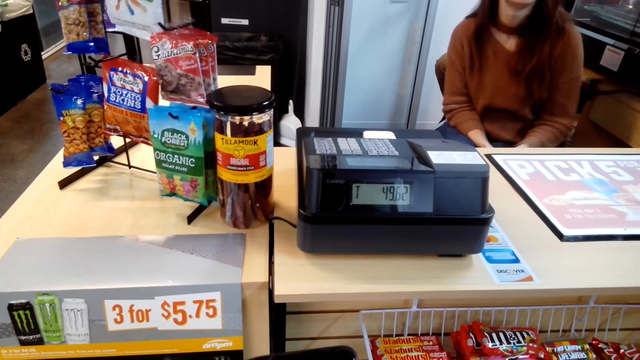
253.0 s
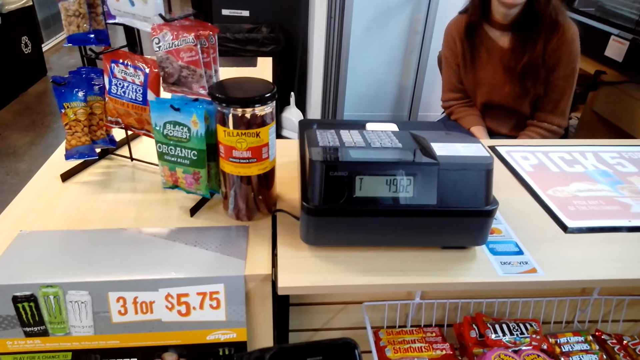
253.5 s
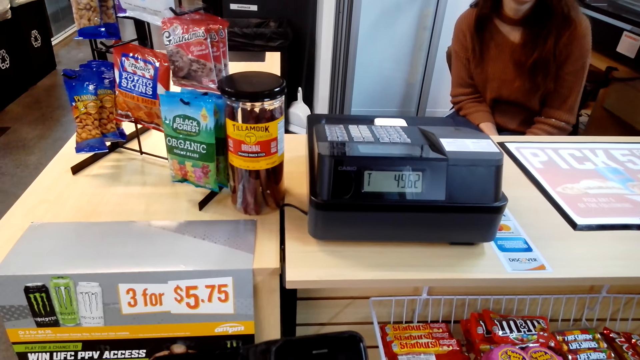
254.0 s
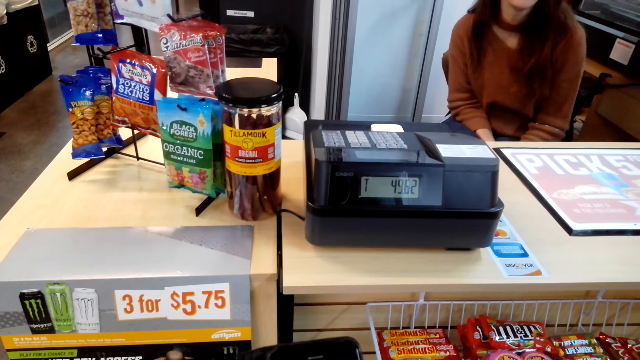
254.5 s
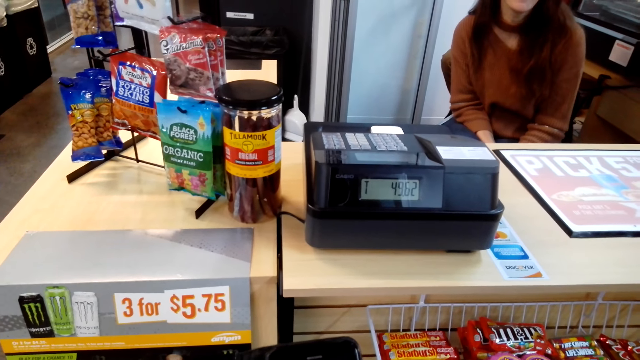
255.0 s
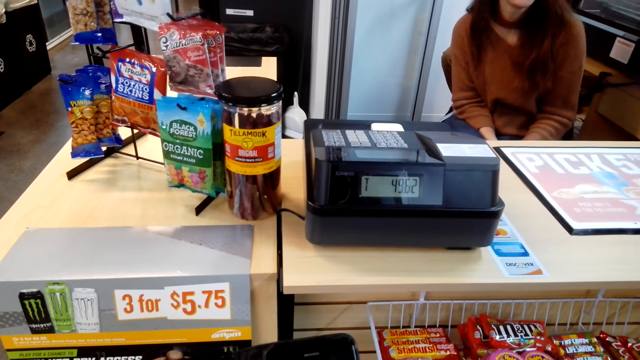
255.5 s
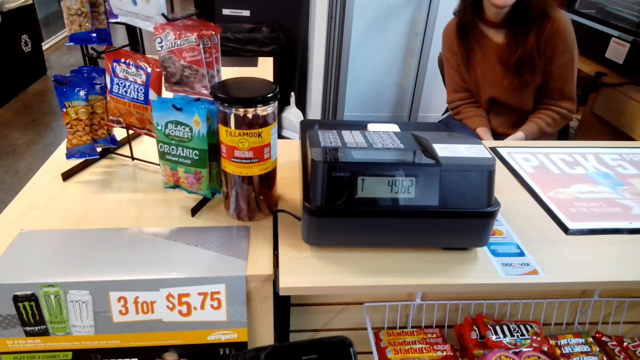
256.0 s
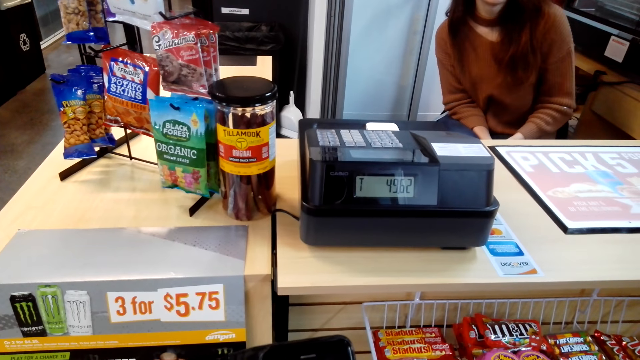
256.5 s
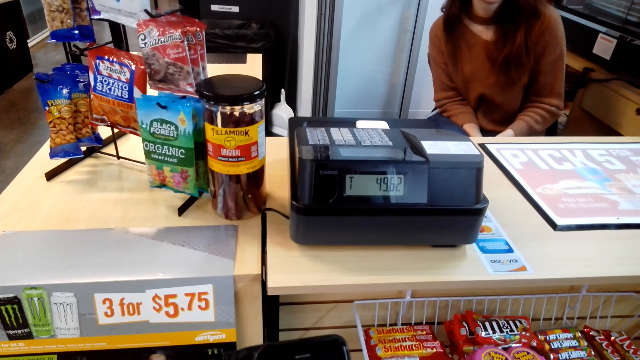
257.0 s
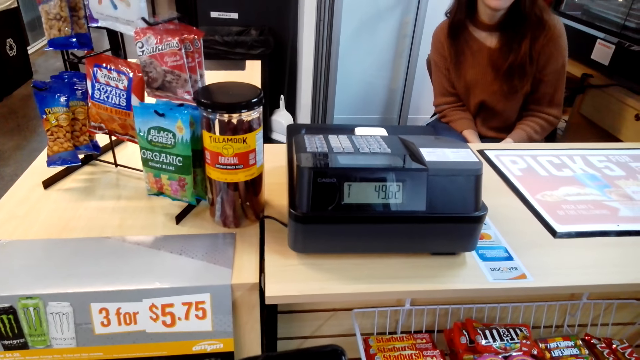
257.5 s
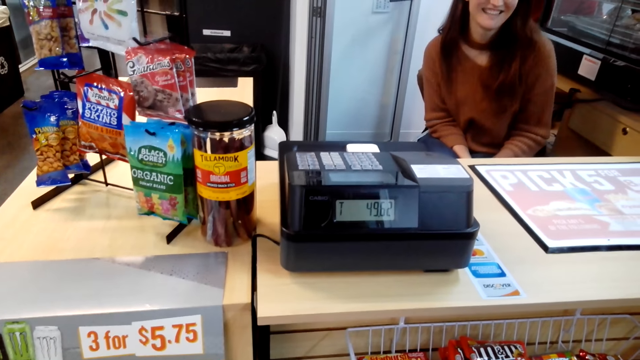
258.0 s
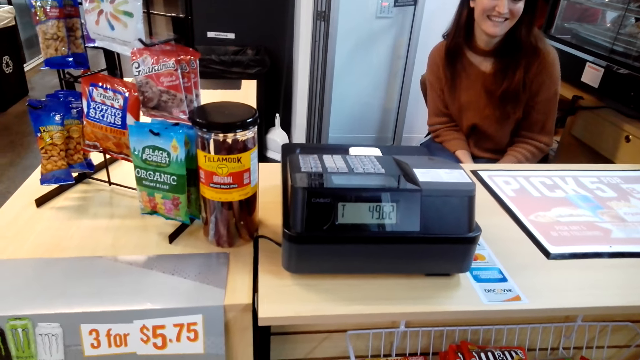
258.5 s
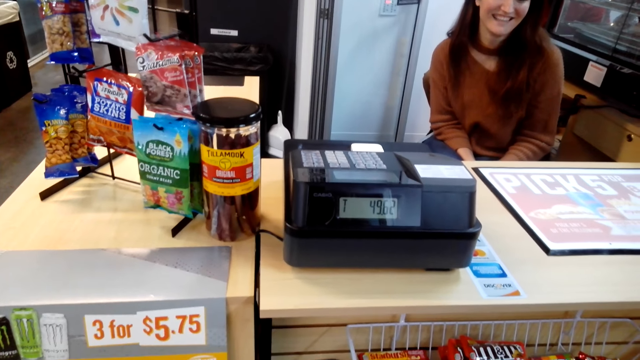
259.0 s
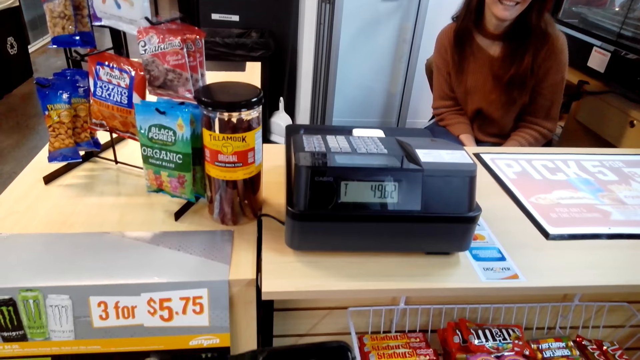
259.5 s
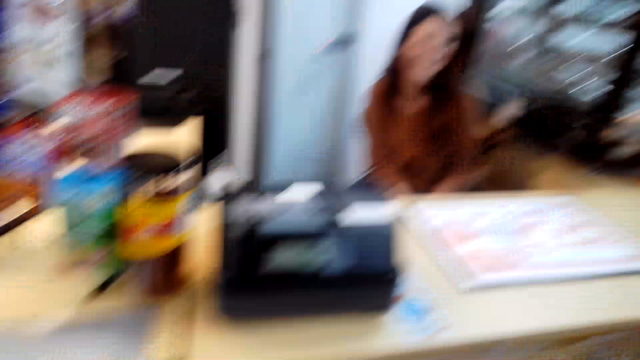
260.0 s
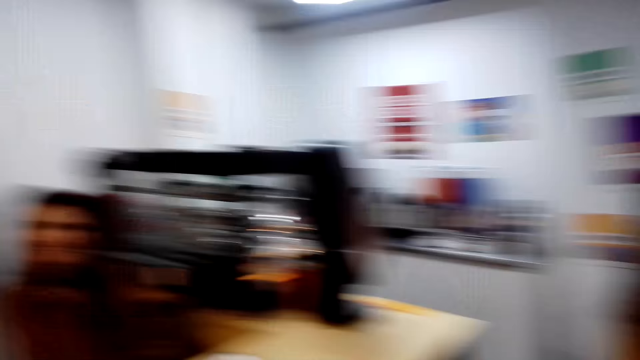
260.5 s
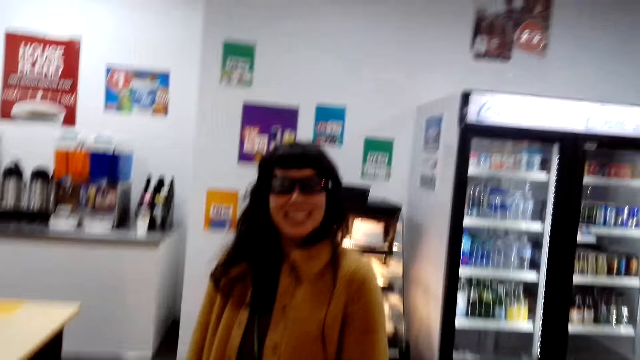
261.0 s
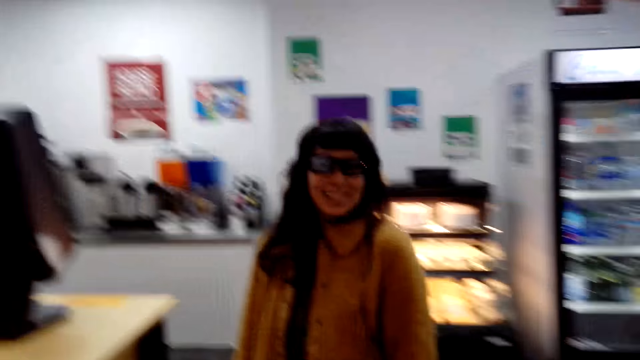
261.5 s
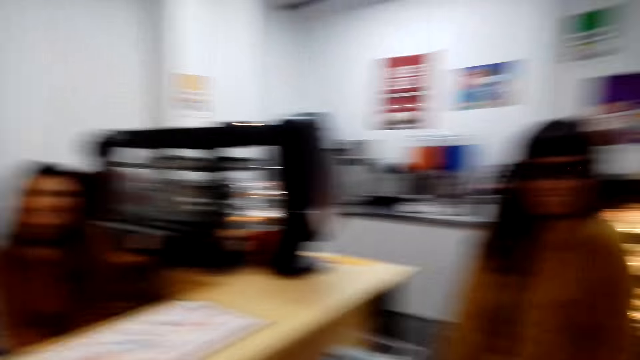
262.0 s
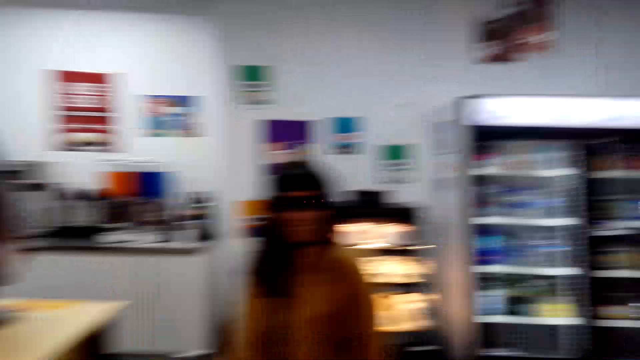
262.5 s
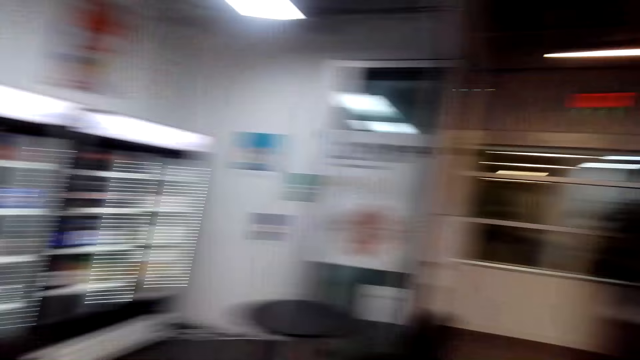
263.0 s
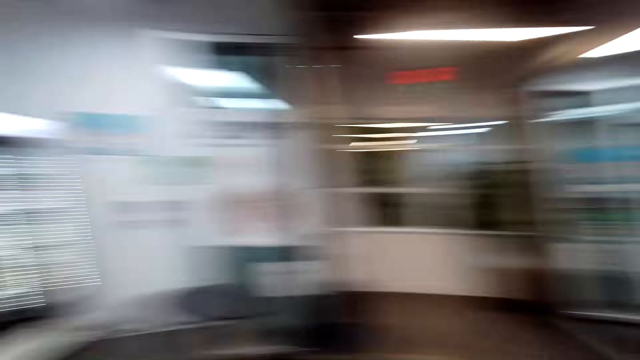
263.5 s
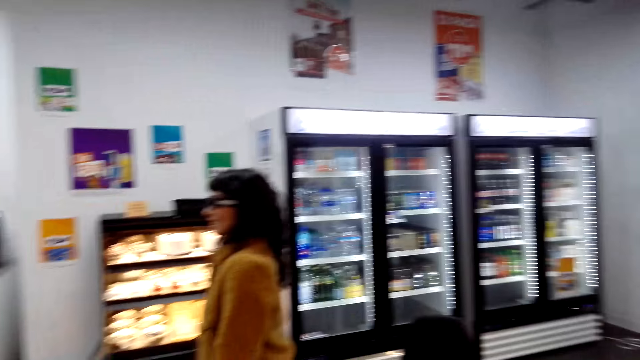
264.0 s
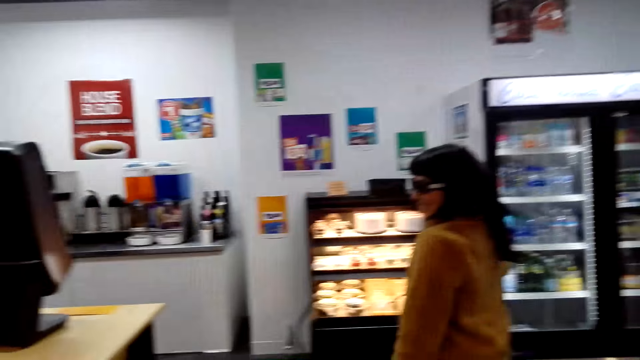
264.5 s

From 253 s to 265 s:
The camera wearer looks around. They fix the camera.

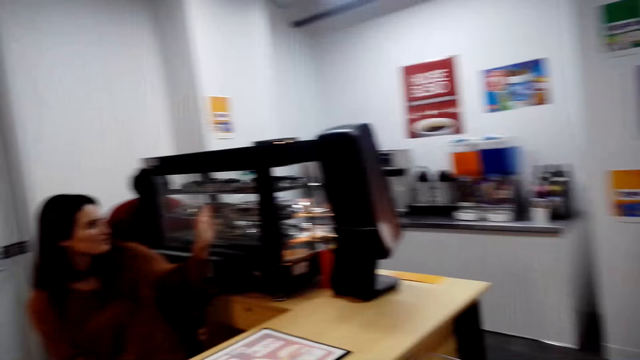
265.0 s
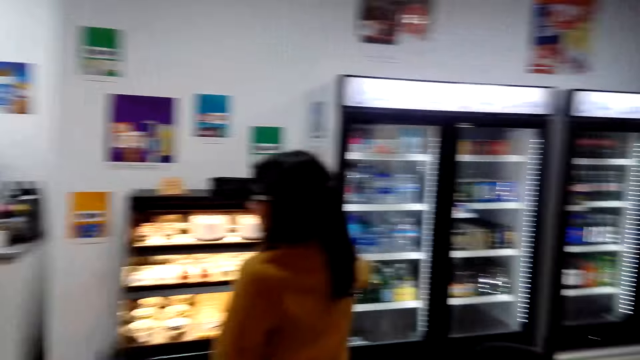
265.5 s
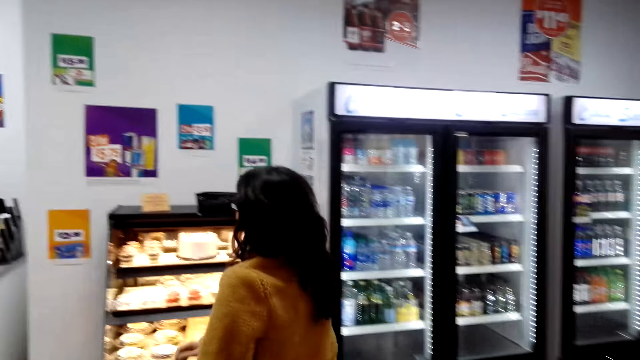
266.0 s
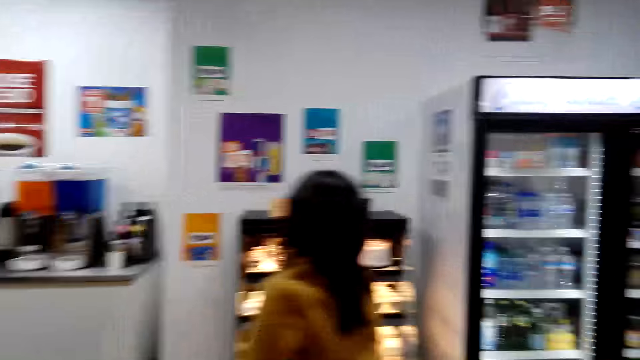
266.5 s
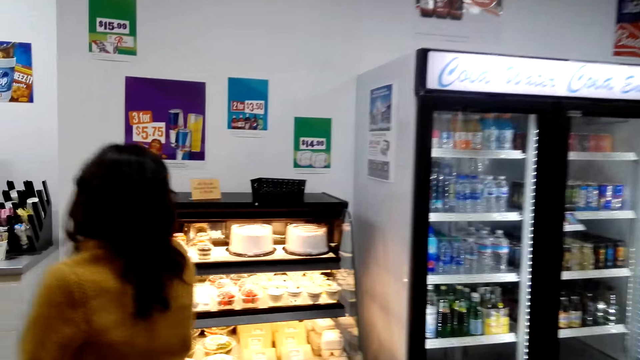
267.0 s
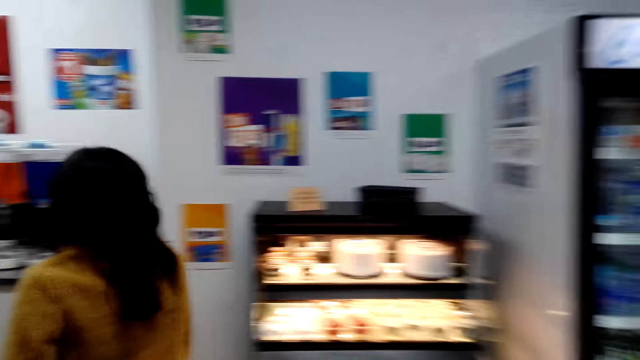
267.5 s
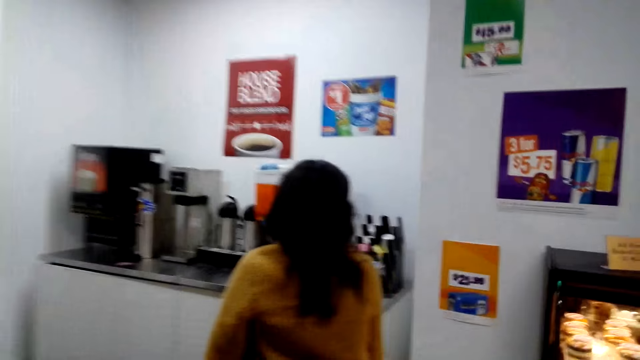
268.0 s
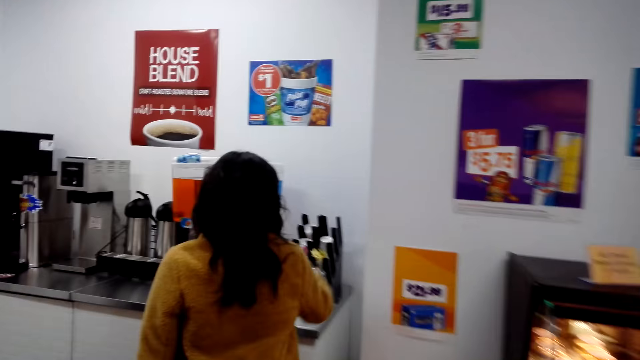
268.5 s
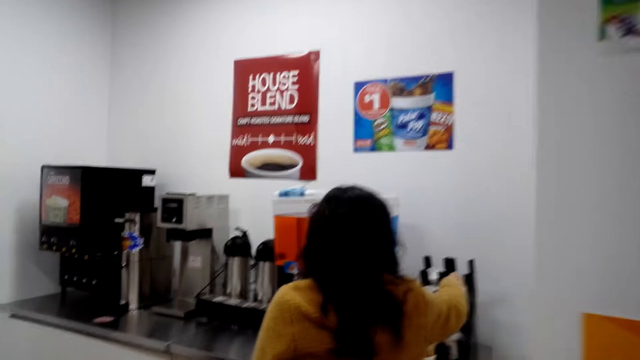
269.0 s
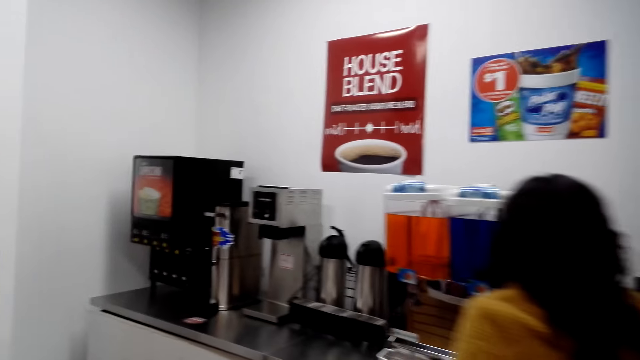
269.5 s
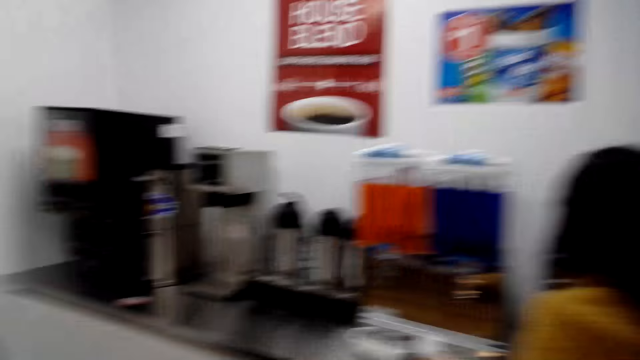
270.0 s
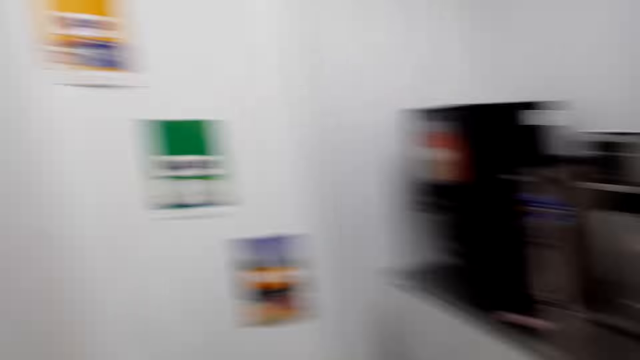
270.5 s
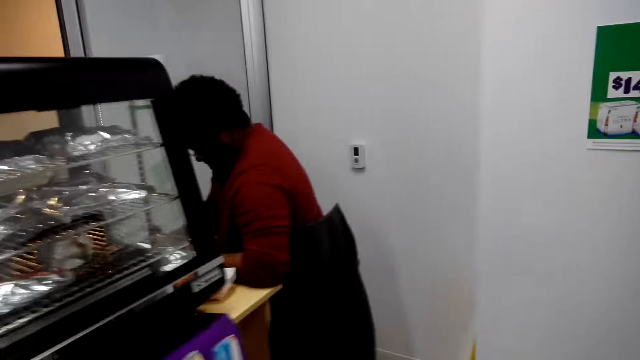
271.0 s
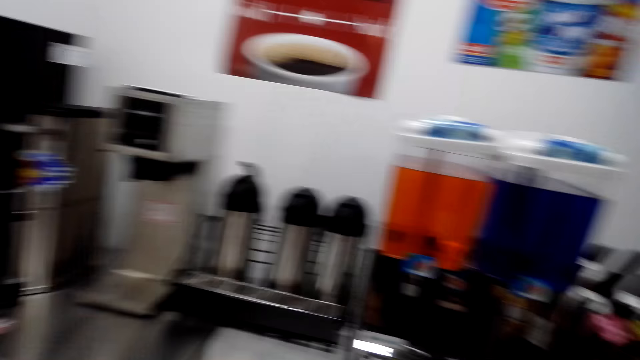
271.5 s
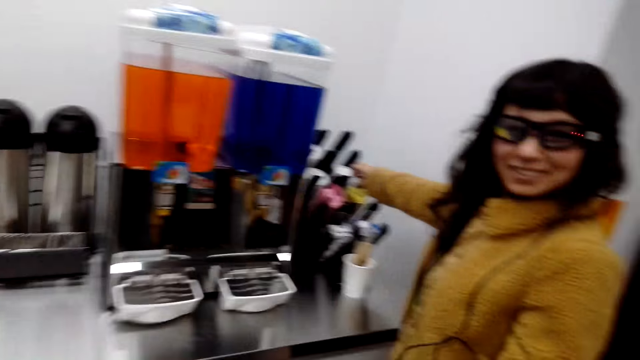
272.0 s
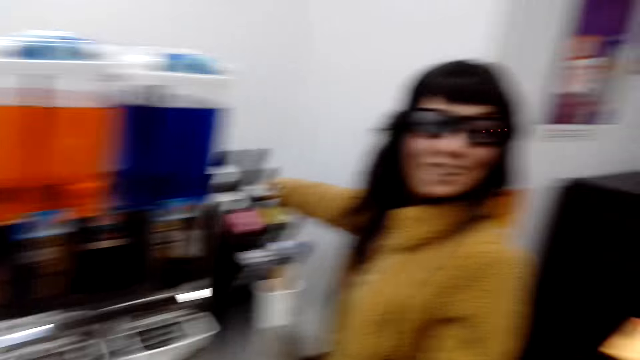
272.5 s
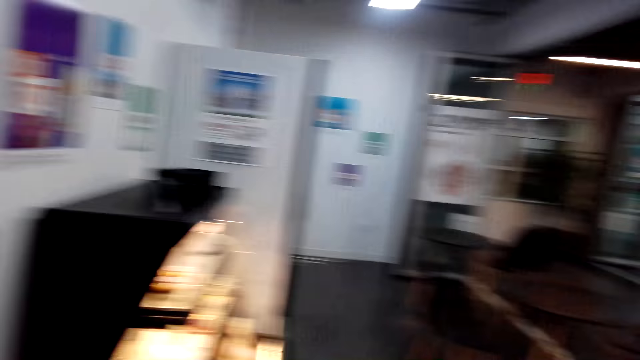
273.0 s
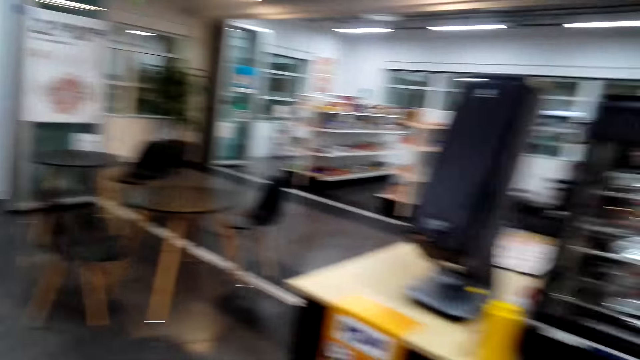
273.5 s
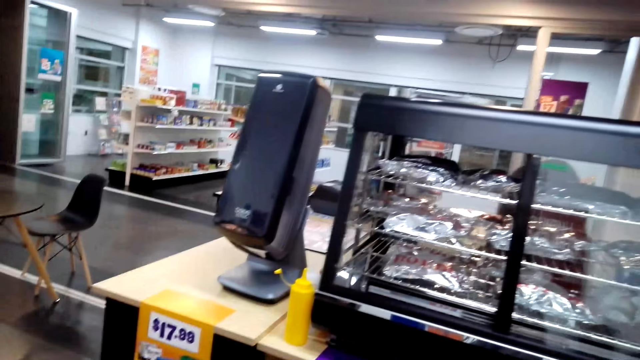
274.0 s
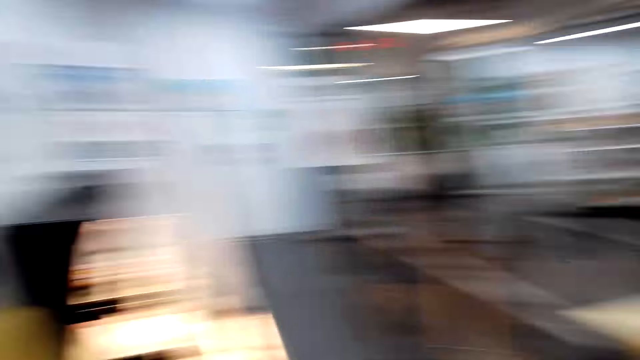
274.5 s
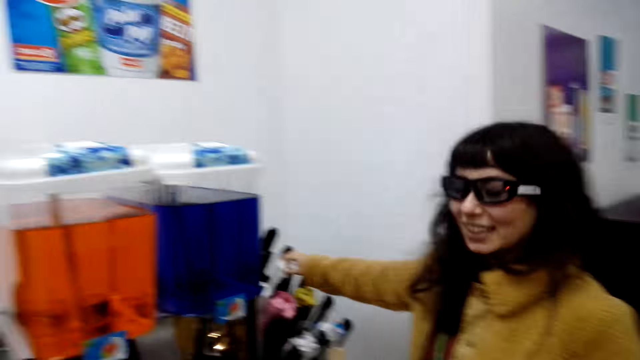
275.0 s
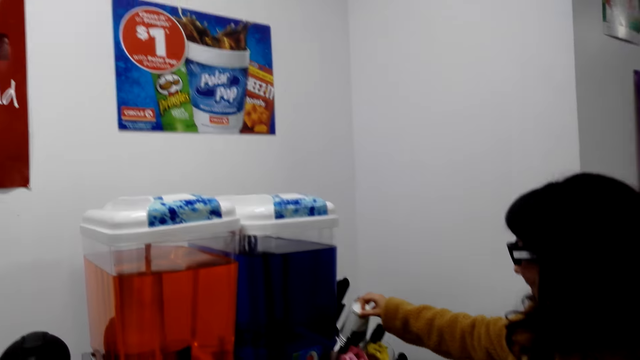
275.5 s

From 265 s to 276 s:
A lady moves around. The camera wearer walks behind the lady. They look around.
